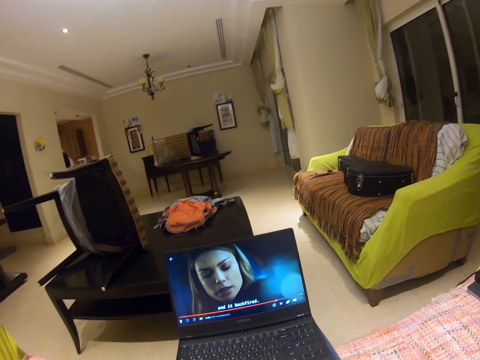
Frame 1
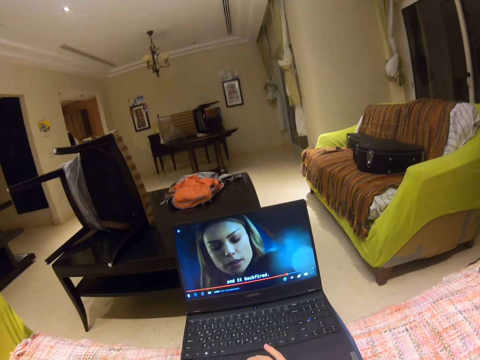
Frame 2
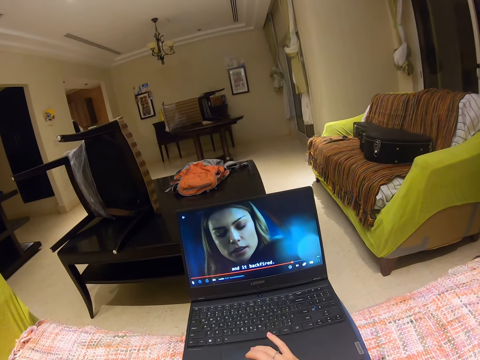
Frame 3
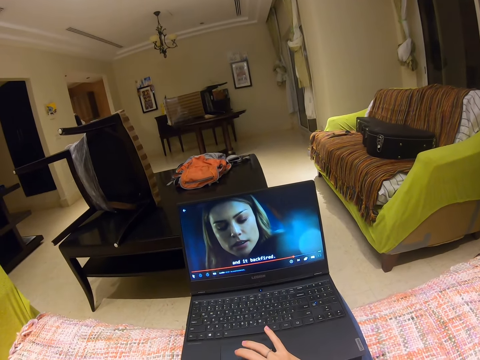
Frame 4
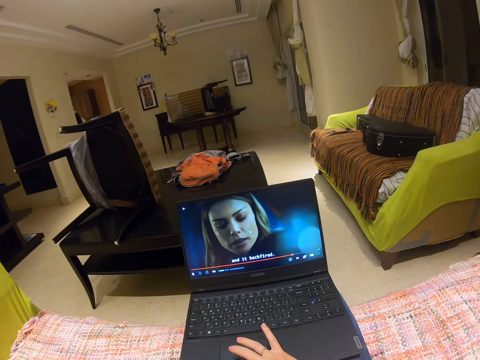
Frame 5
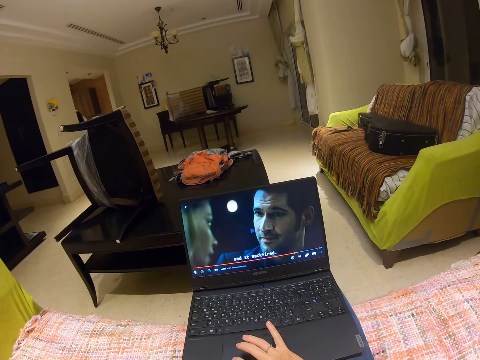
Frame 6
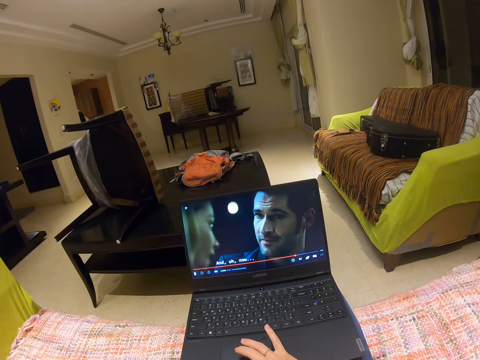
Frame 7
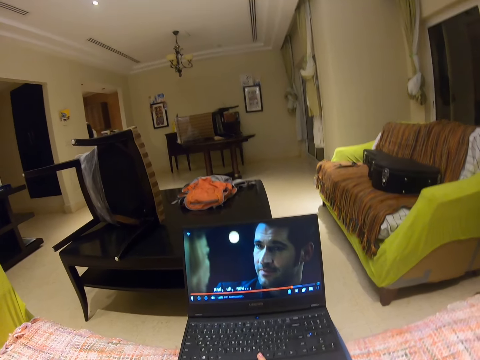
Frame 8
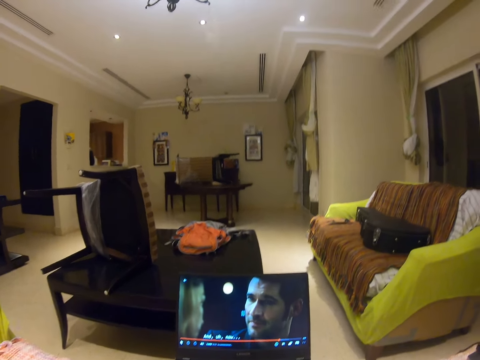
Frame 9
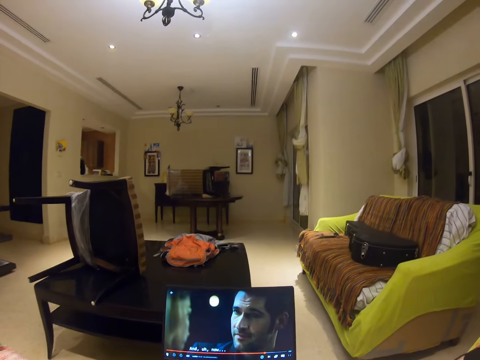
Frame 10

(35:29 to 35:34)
The camera wearer touches the keyboard mouse.

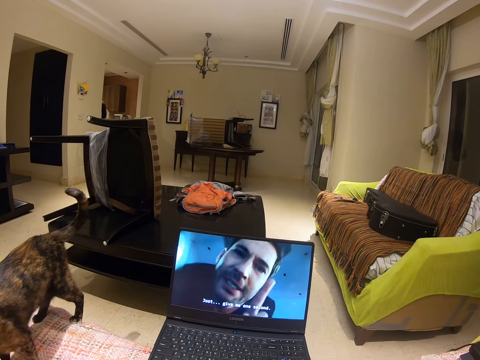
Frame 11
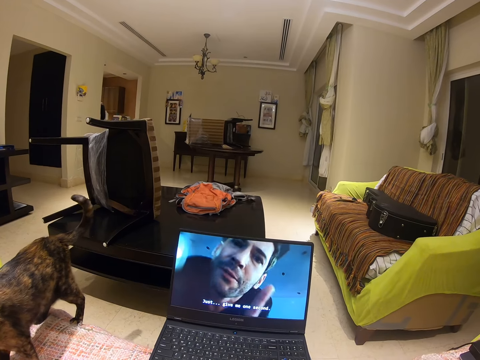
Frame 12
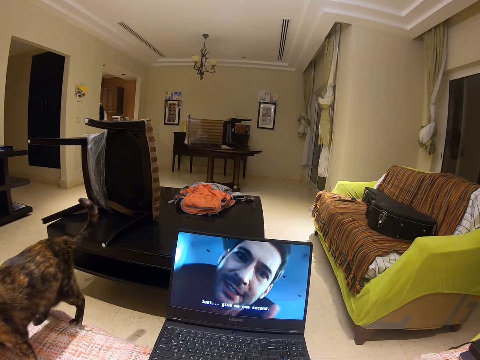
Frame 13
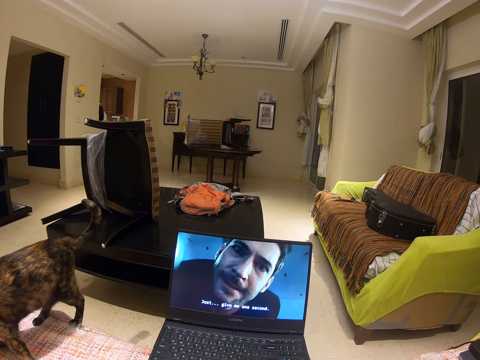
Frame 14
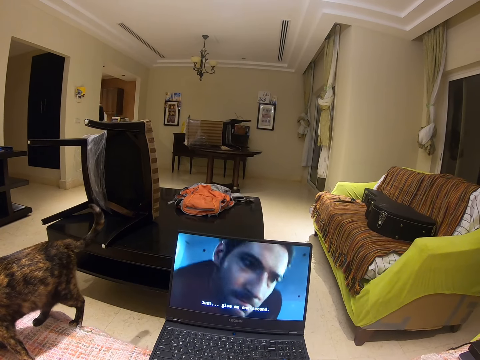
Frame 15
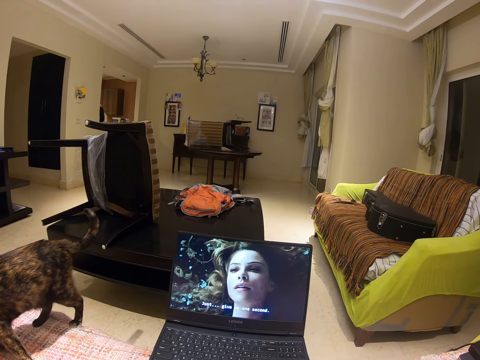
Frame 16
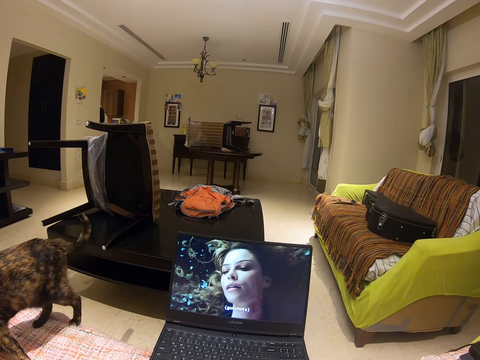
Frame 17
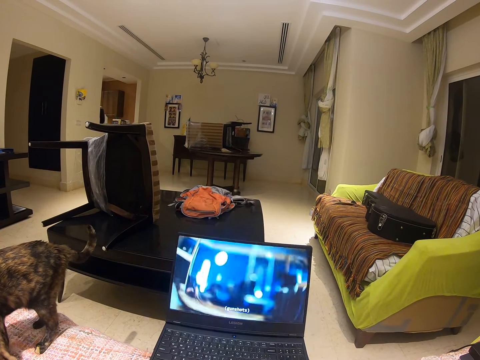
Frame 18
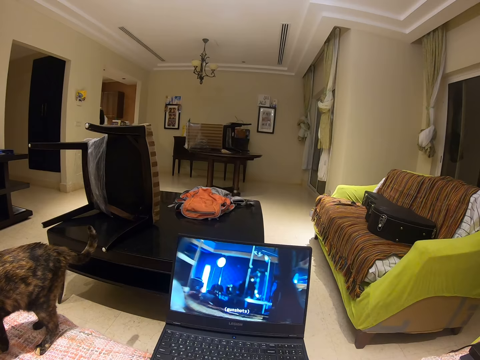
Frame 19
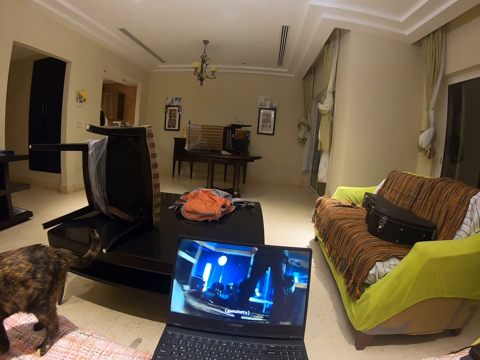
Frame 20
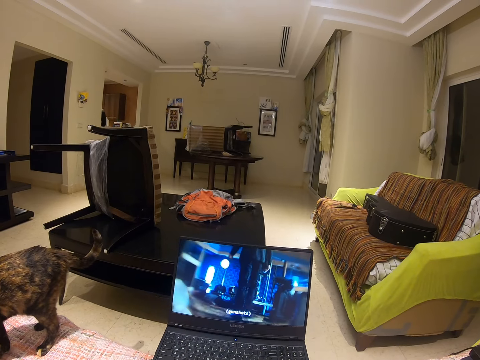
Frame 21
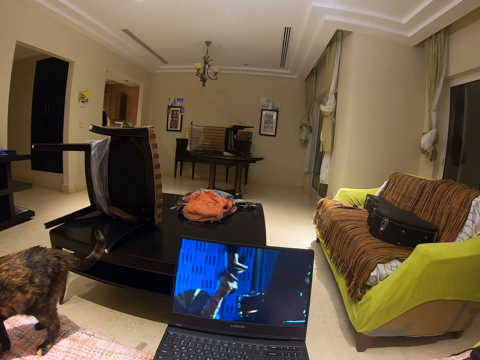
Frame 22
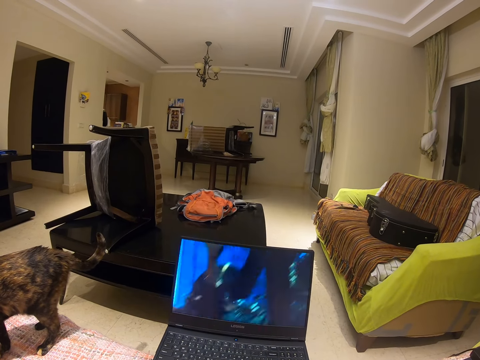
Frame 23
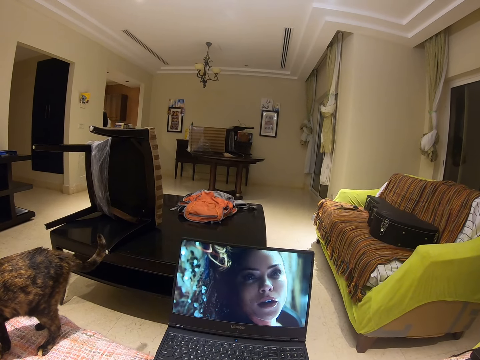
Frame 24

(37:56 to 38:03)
The camera wearer watches a movie in a laptop.

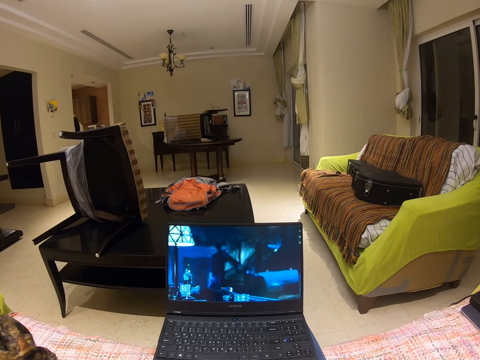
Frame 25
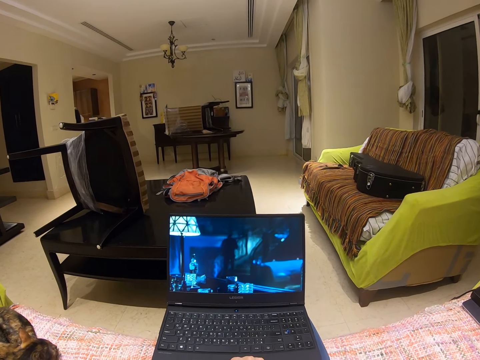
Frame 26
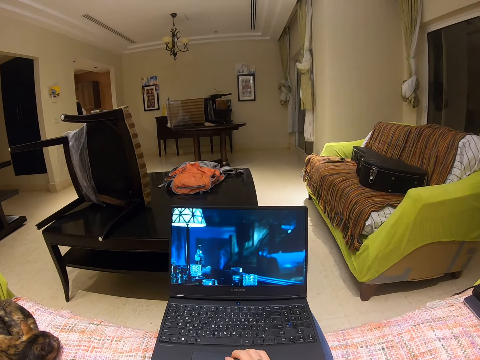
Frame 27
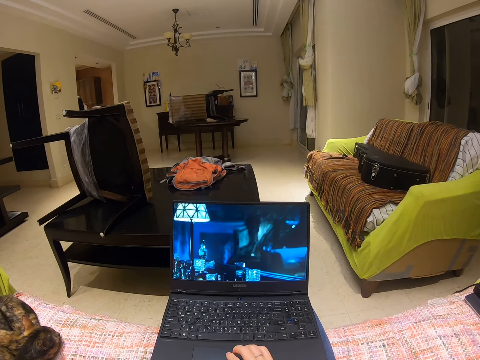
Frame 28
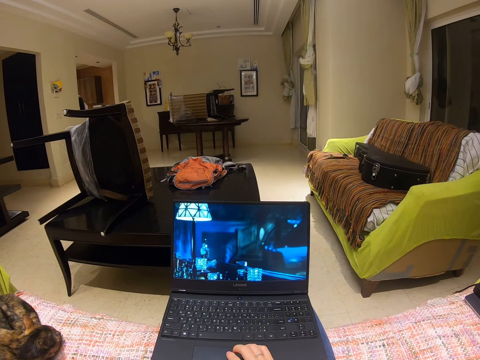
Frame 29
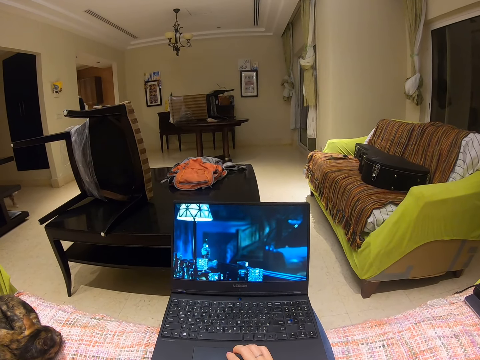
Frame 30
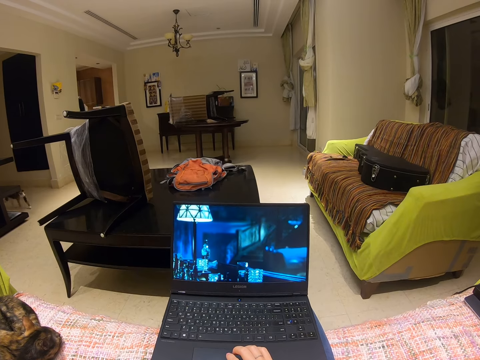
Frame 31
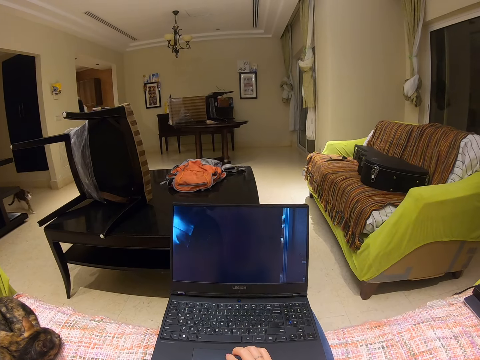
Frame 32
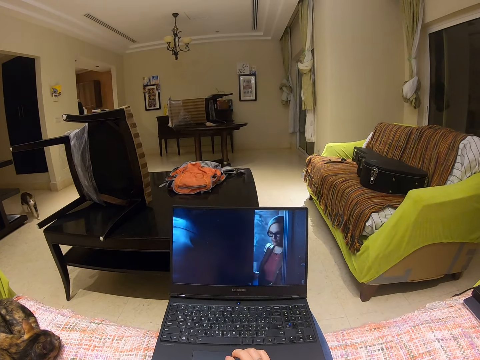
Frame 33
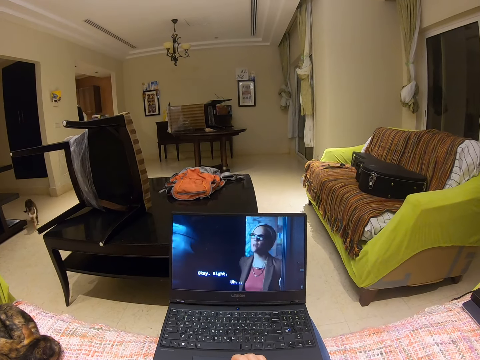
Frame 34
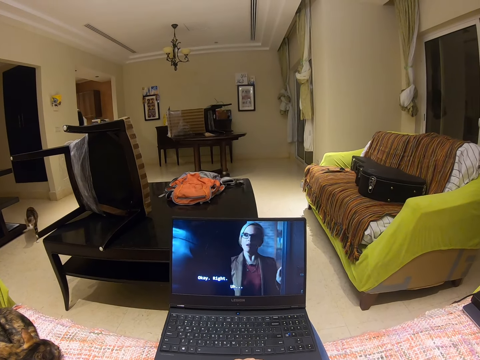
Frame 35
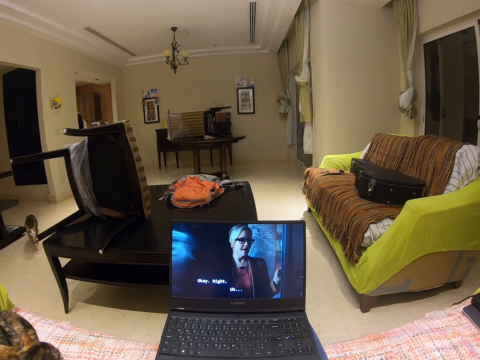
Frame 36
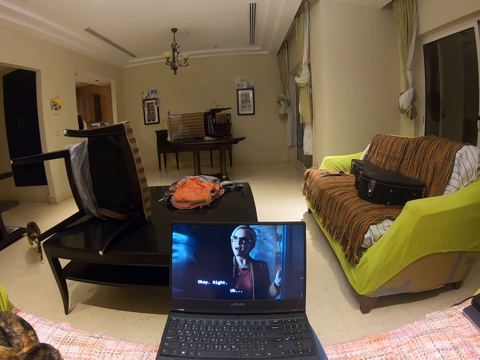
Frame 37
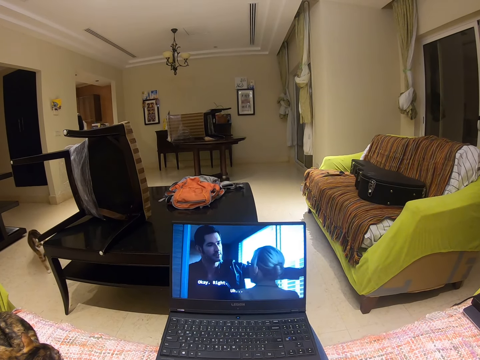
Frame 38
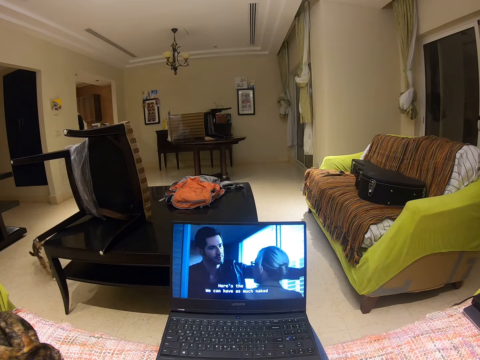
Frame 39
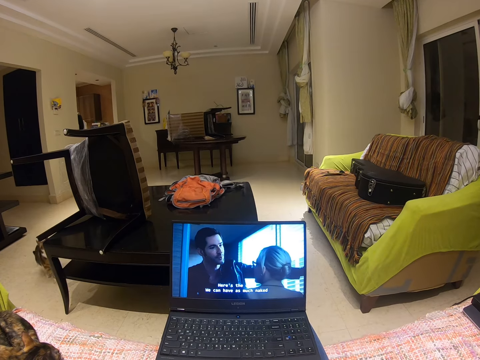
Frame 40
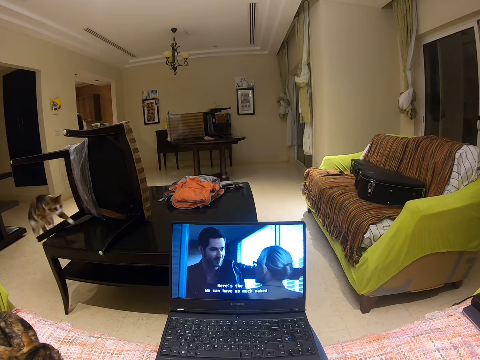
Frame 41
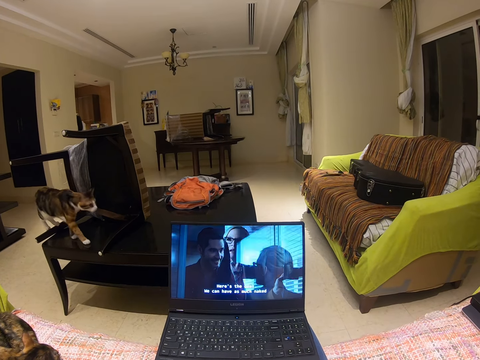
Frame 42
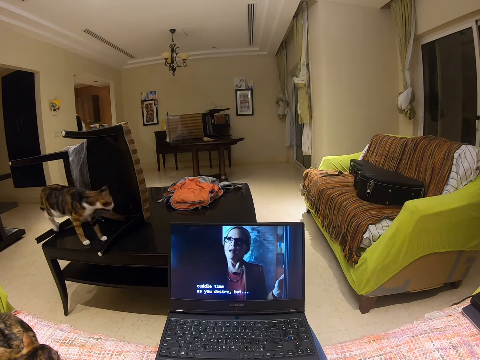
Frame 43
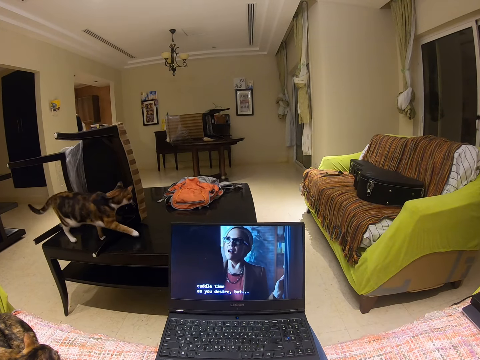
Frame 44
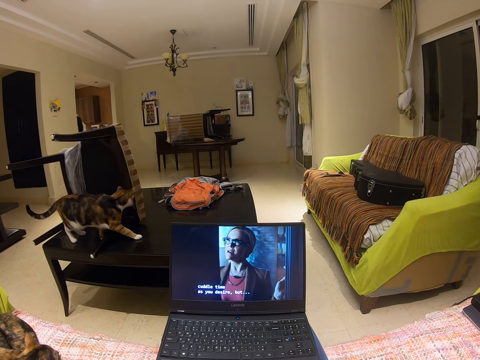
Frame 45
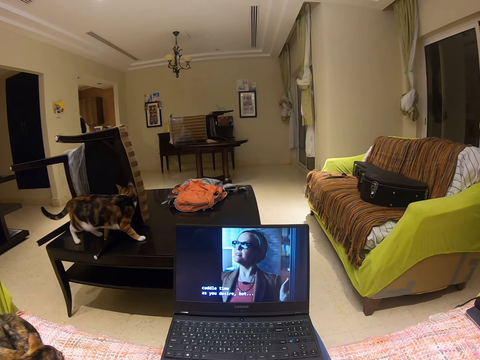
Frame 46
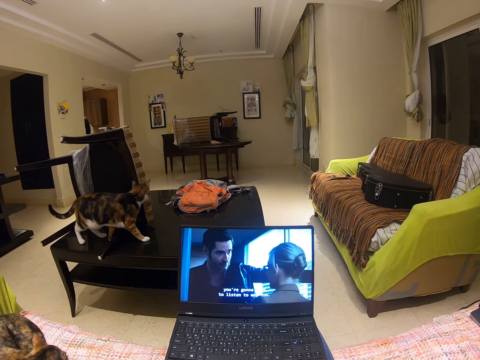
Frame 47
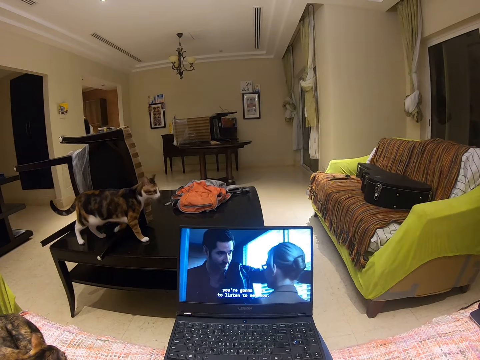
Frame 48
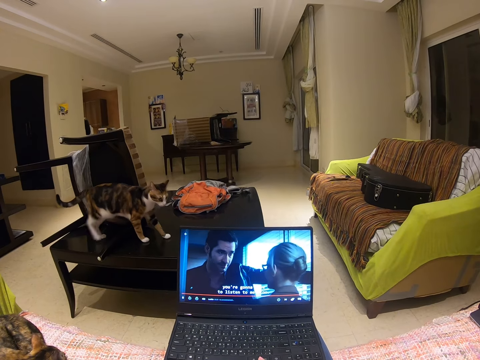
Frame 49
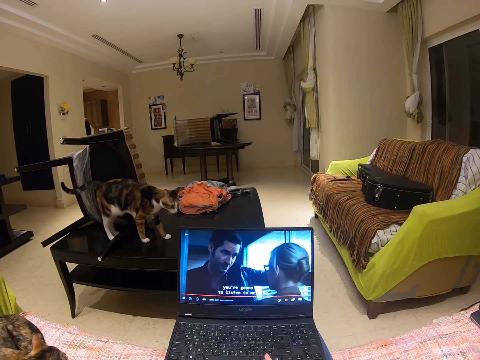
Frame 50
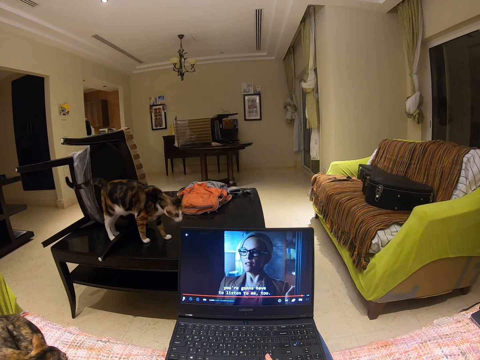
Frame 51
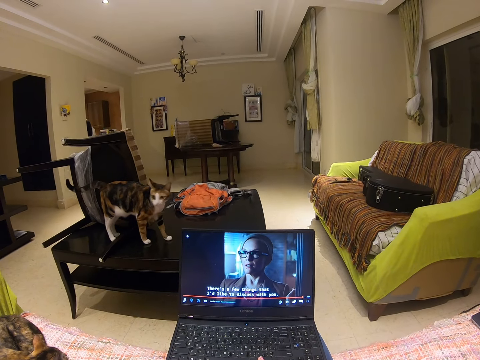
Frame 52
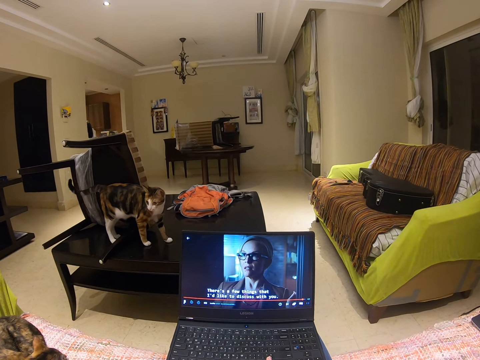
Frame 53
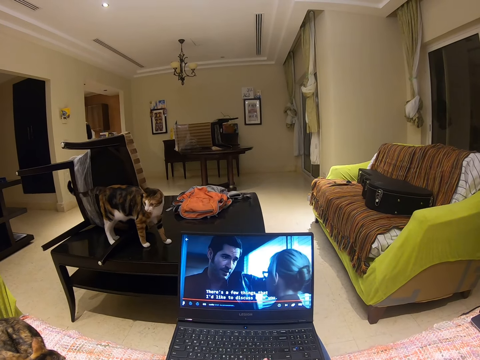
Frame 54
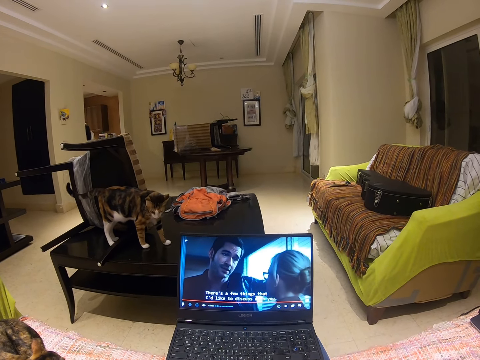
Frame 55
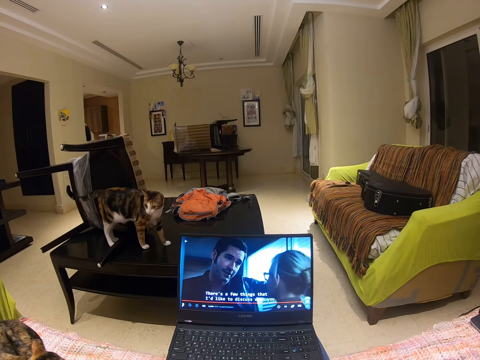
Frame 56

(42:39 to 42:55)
The camera wearer holds the keyboard mouse with his right hand.
